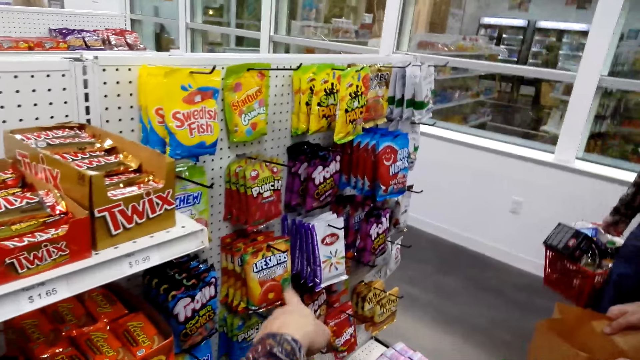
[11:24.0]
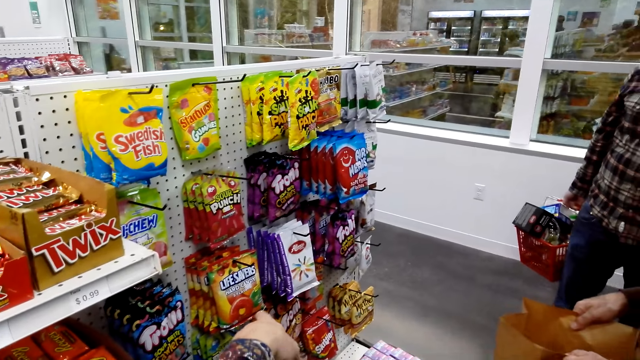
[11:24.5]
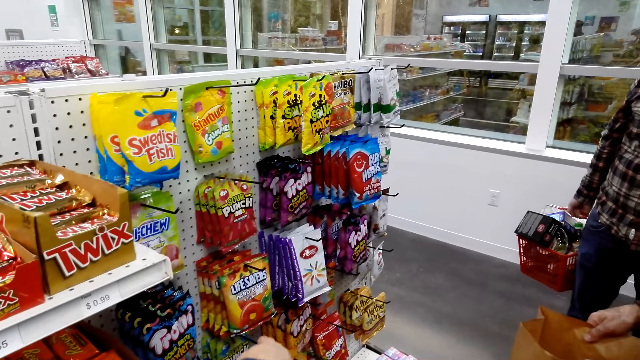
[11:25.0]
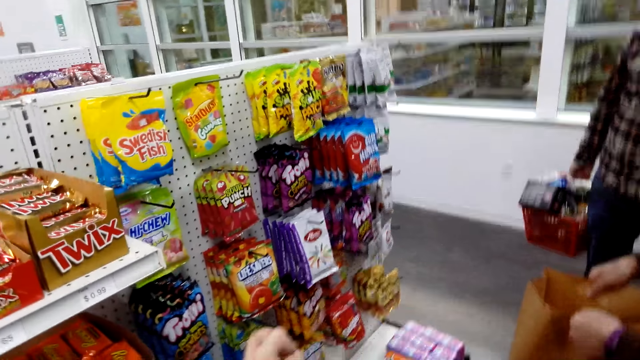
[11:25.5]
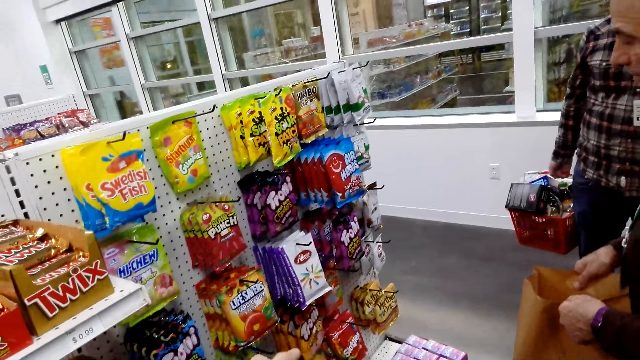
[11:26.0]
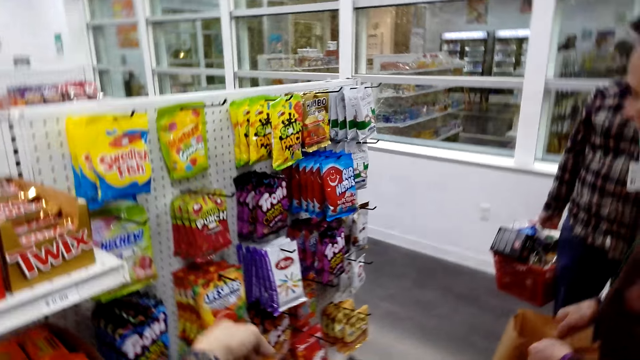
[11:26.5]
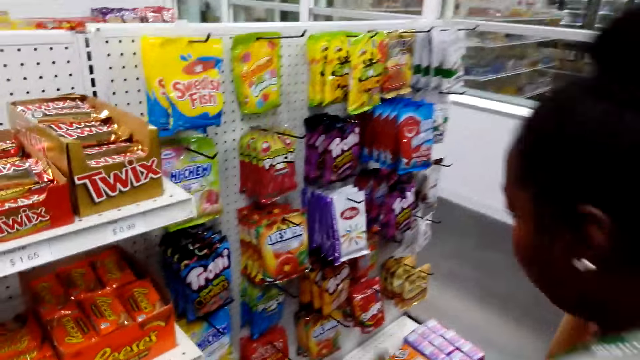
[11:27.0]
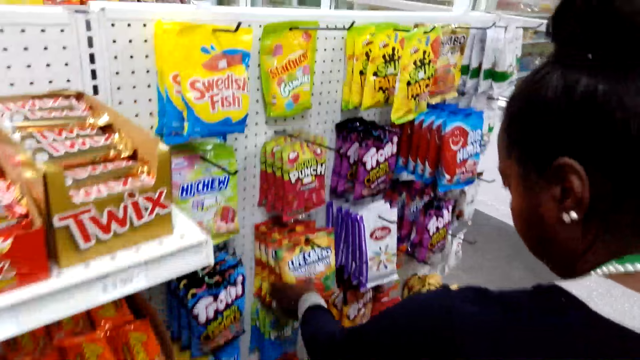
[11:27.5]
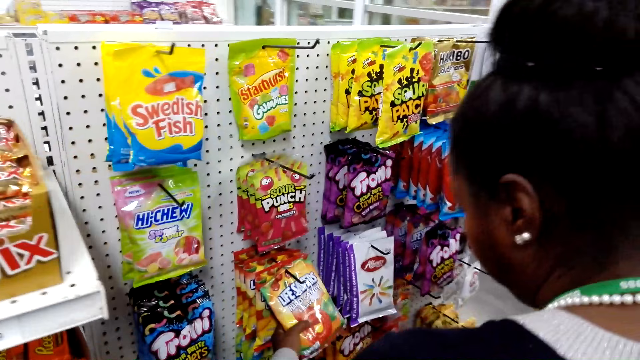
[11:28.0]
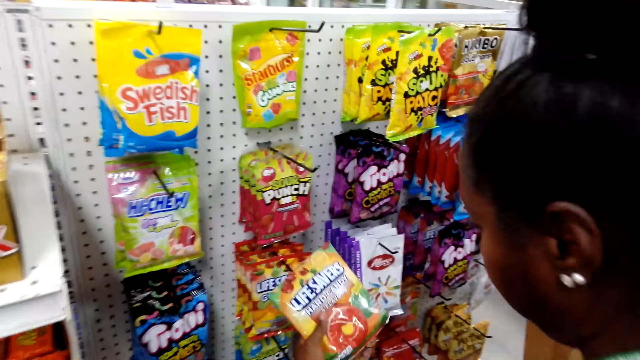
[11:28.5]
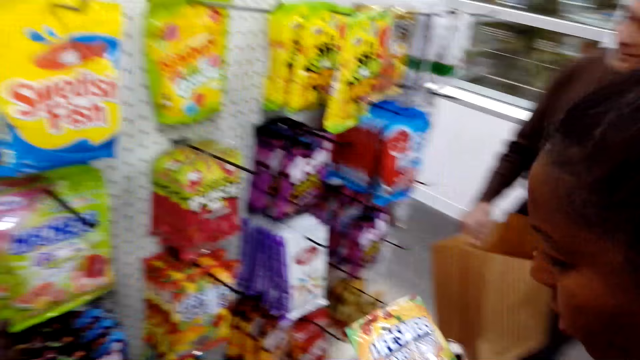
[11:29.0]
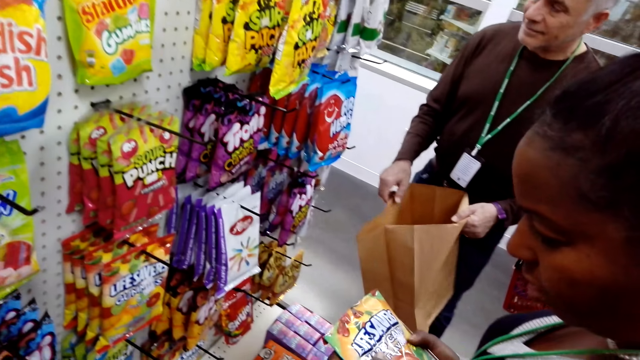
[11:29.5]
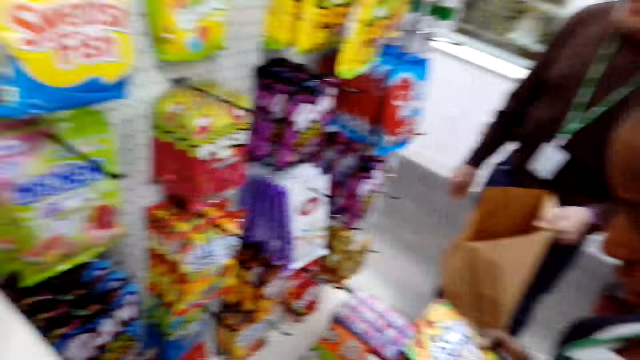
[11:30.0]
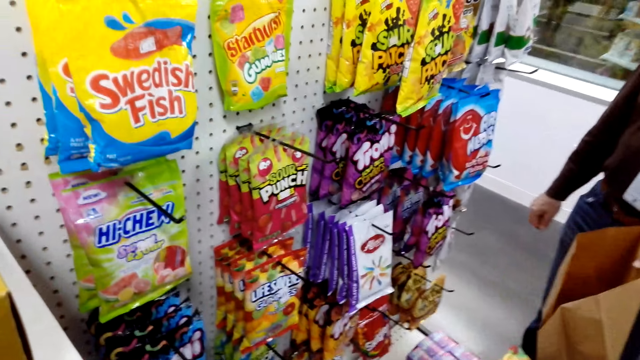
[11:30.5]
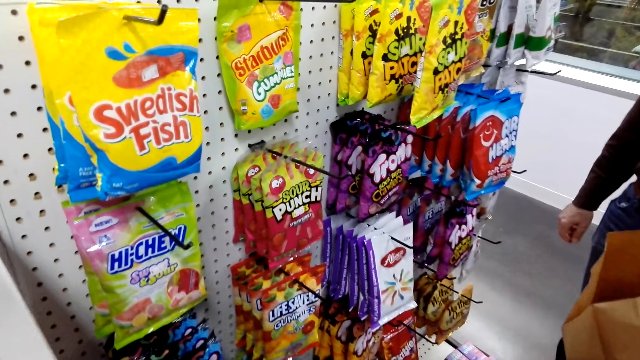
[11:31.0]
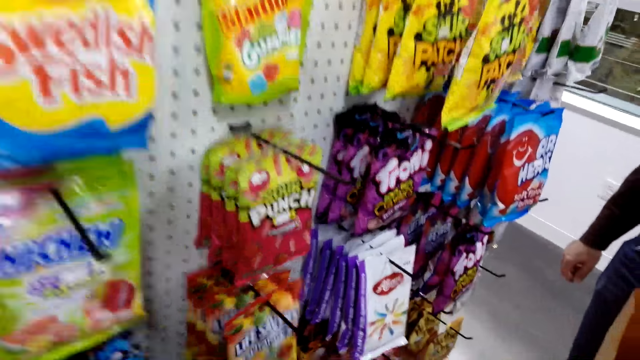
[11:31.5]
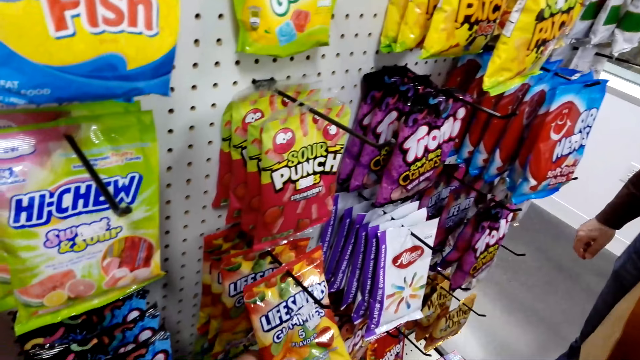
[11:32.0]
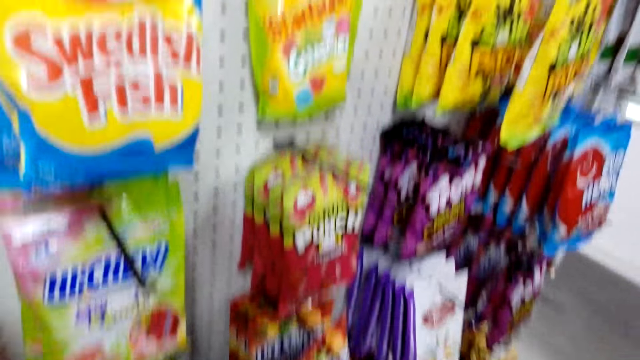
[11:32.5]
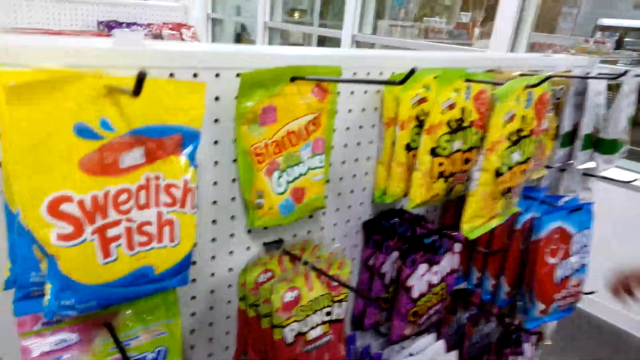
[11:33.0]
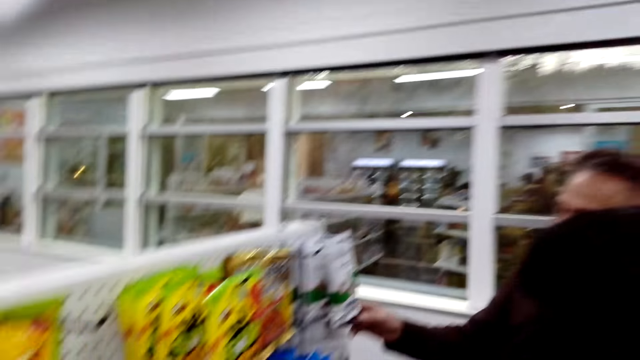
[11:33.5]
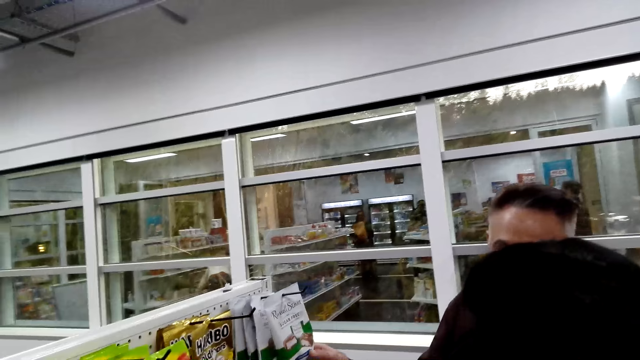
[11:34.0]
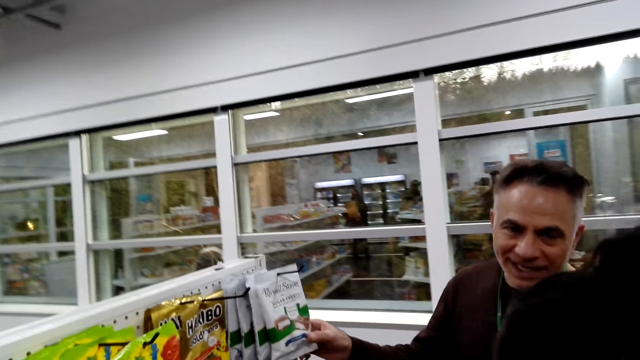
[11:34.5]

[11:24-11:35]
The camera wearer converses. A person picks sweets from the shelf. A woman touches the item. The camera wearer converses. Another person picks the sweets from the shelf.

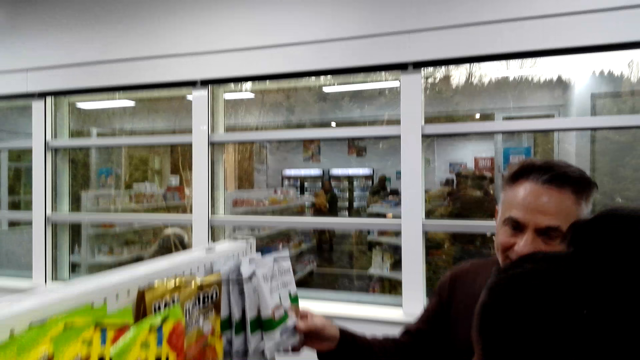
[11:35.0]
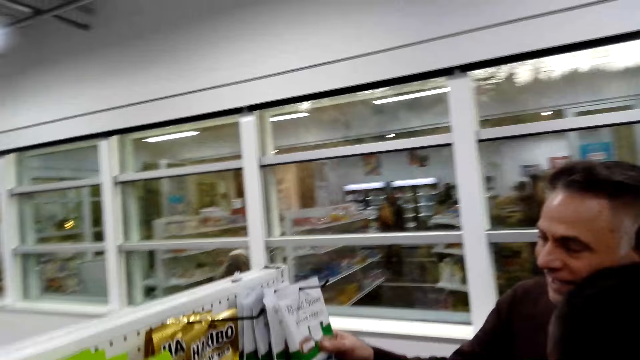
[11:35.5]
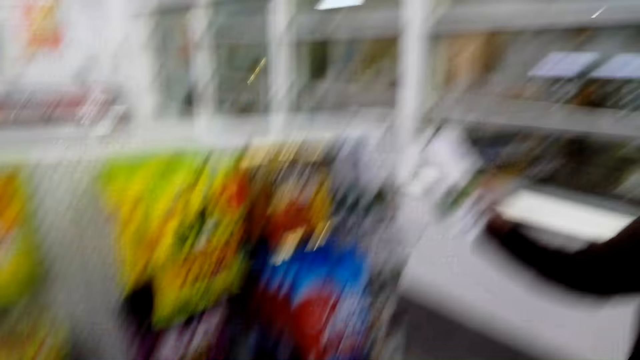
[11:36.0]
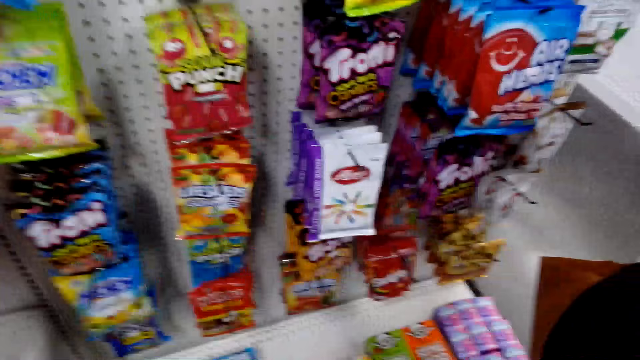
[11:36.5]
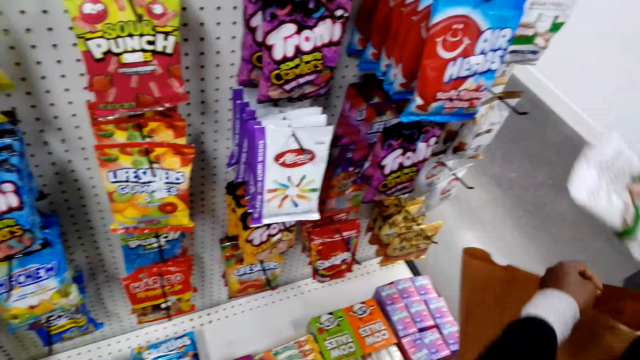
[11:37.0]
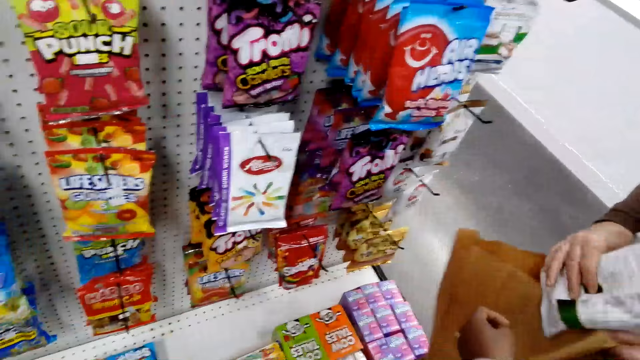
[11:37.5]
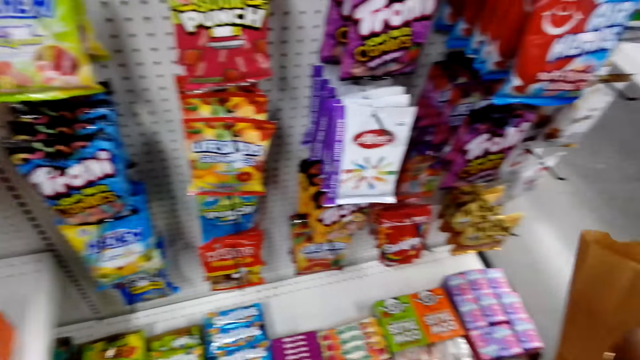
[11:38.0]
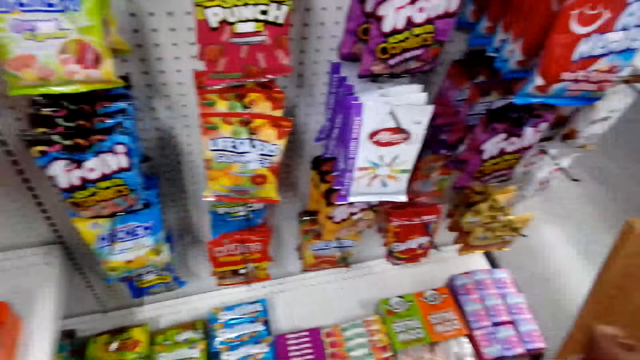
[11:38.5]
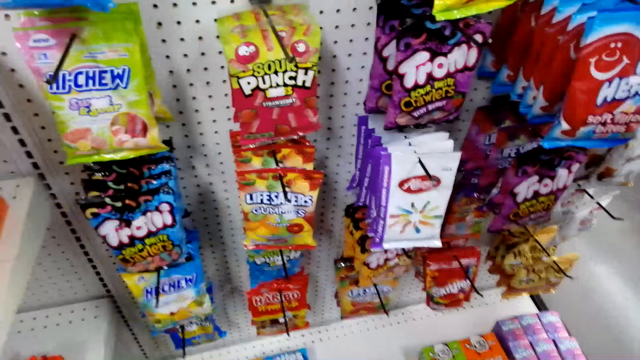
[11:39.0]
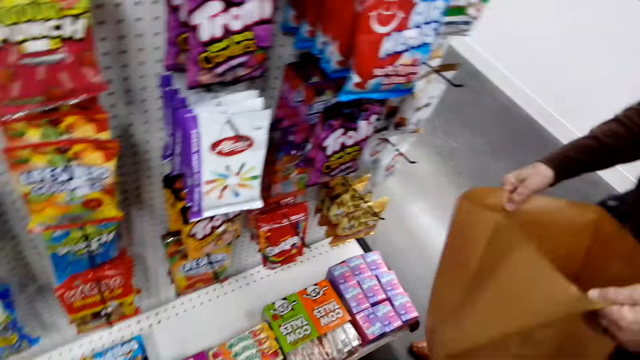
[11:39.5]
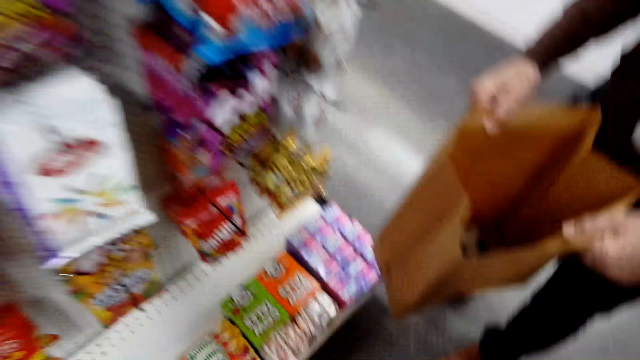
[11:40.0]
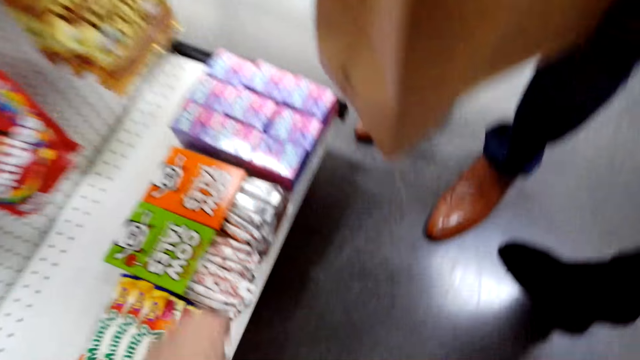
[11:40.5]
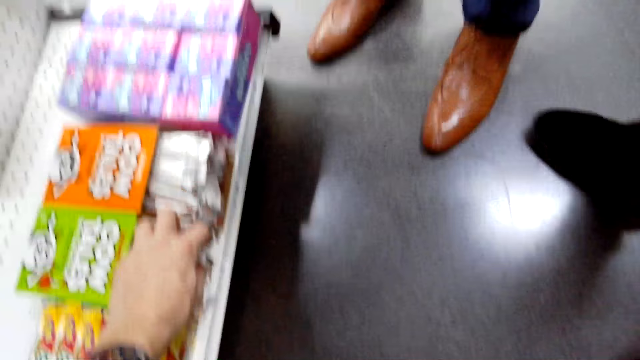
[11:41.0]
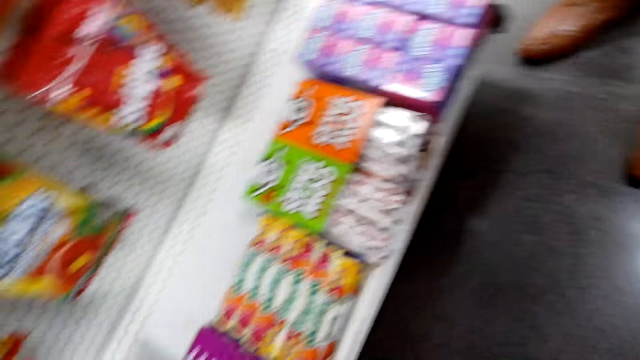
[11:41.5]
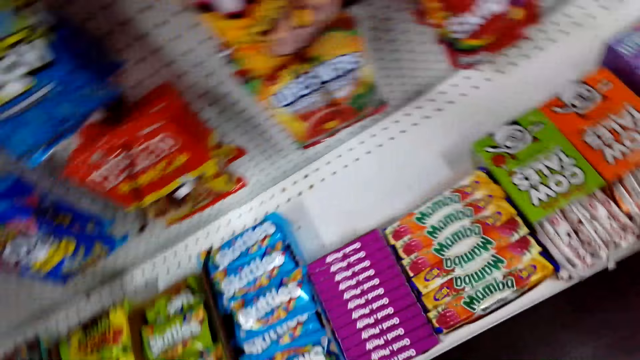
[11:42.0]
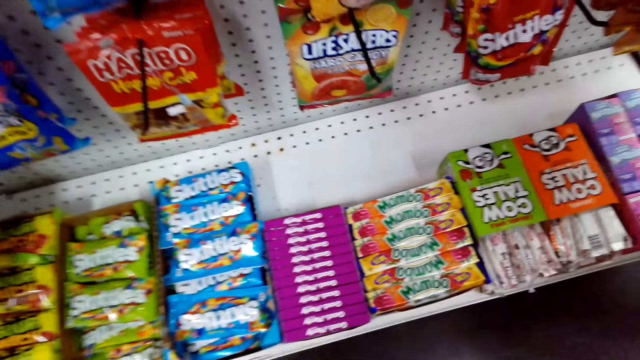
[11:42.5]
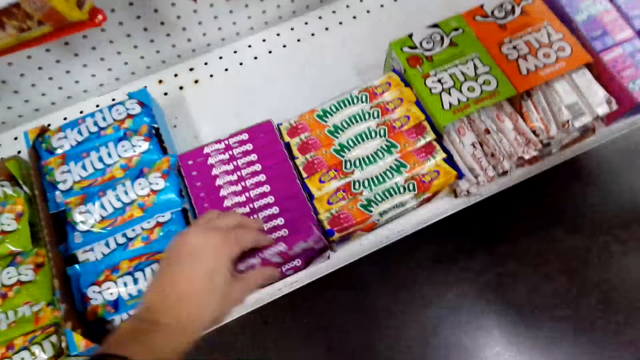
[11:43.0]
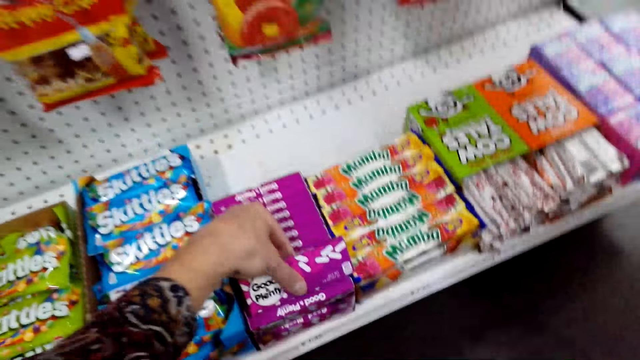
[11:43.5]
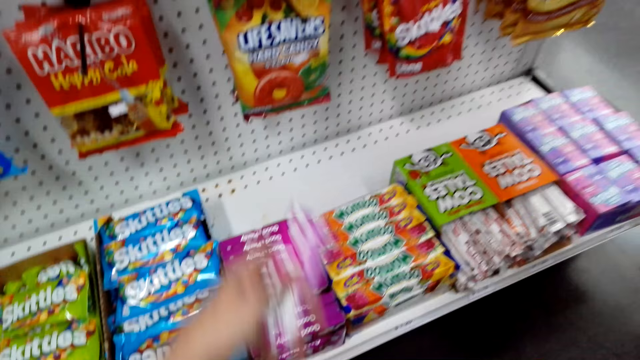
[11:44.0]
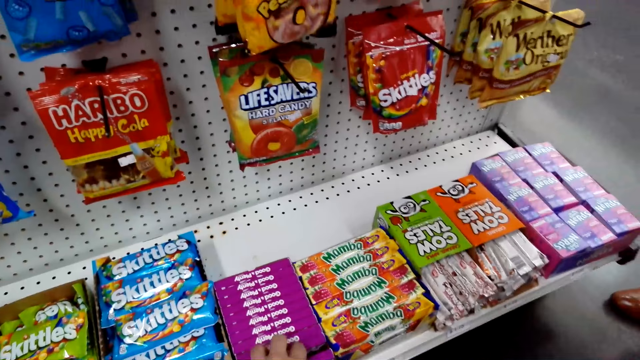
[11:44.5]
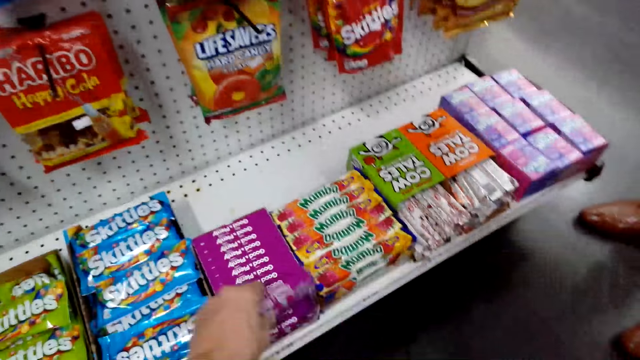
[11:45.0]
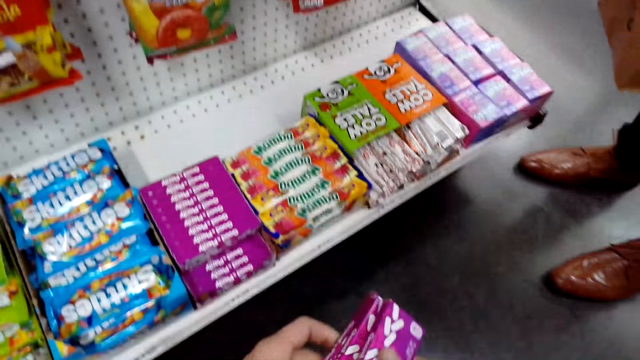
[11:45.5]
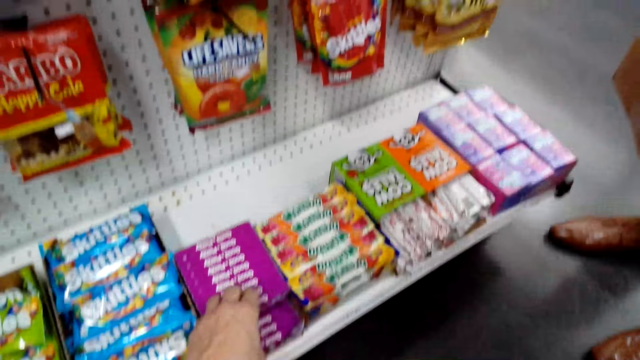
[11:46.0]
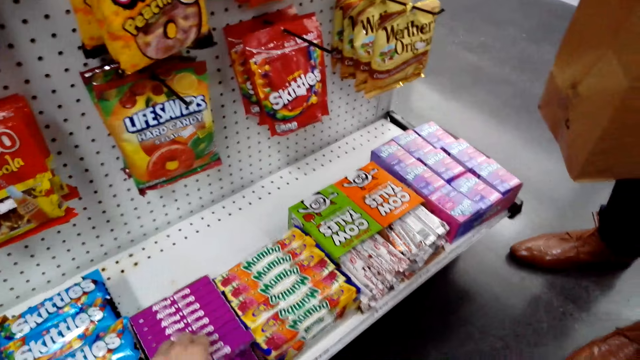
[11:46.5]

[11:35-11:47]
A man touches the item. A person drops the sweets in the shopping bag. The man drops the sweets in the shopping bag. The camera wearer picks the sweets from the shelf. They look at the items on the shelf.
